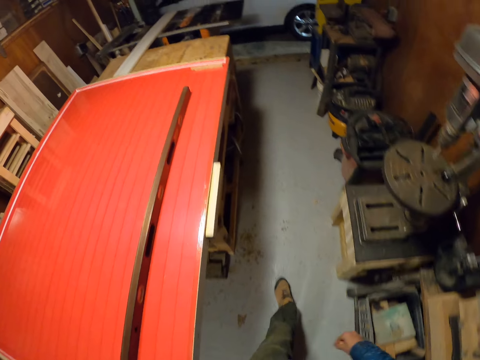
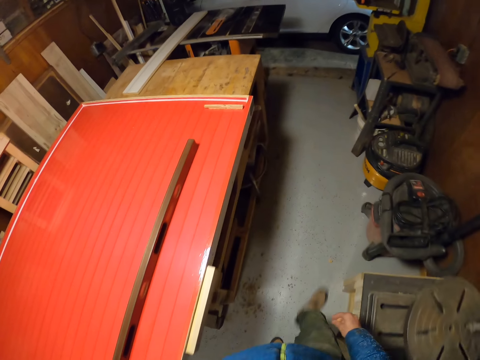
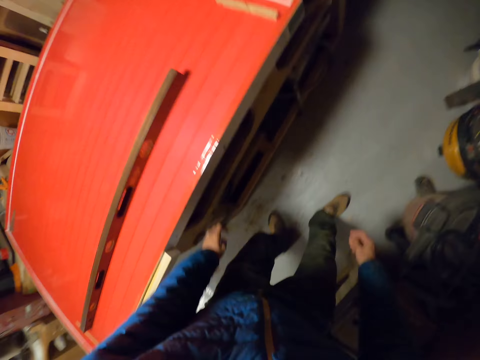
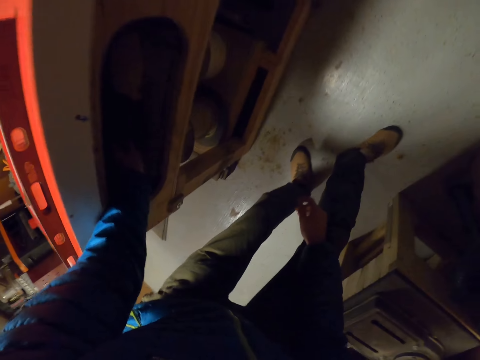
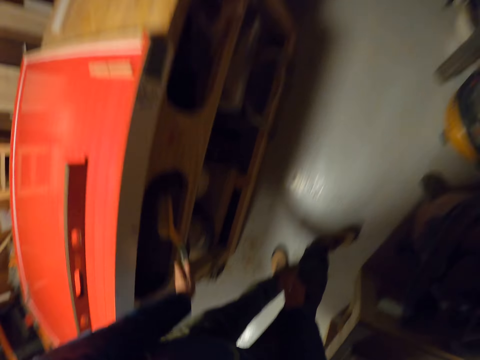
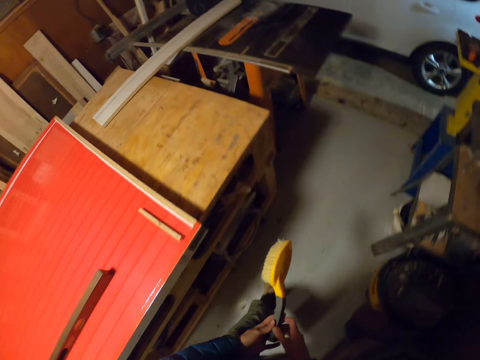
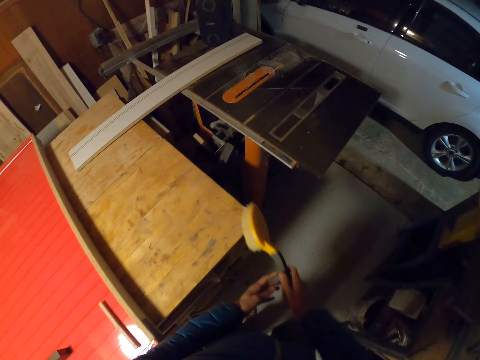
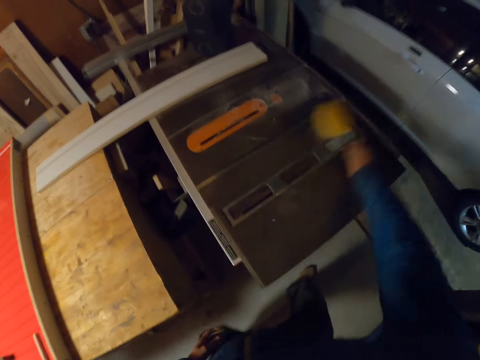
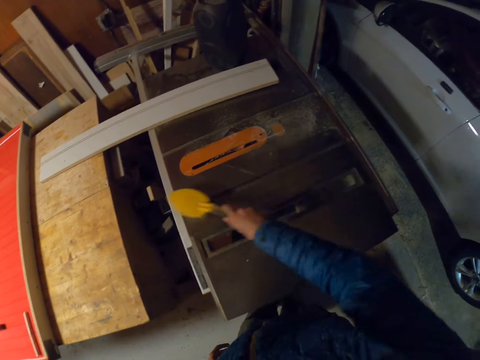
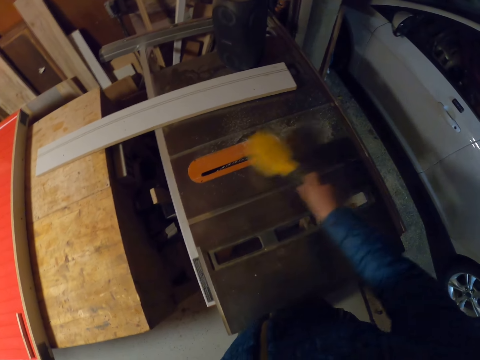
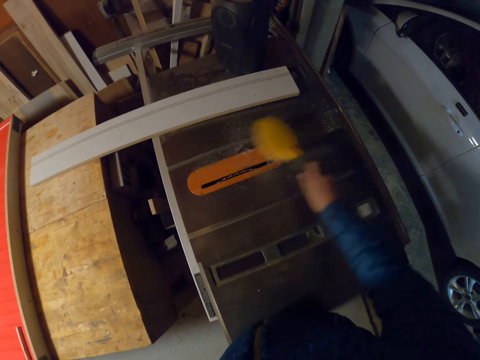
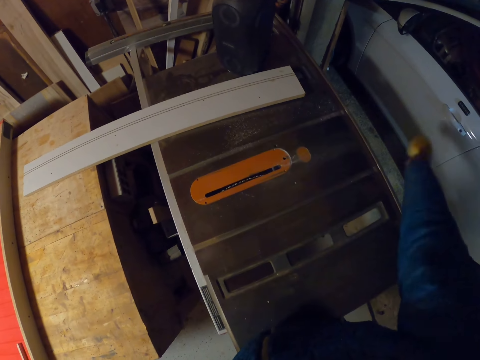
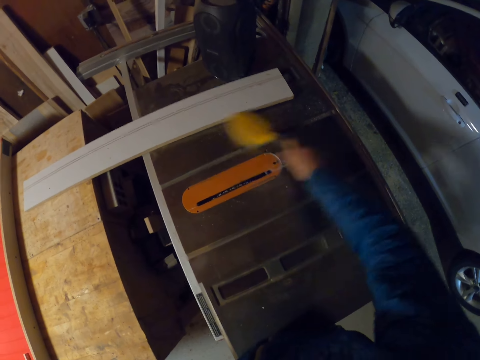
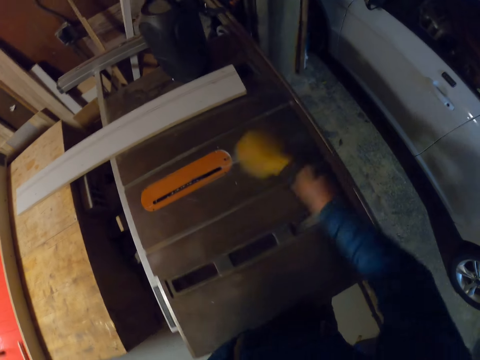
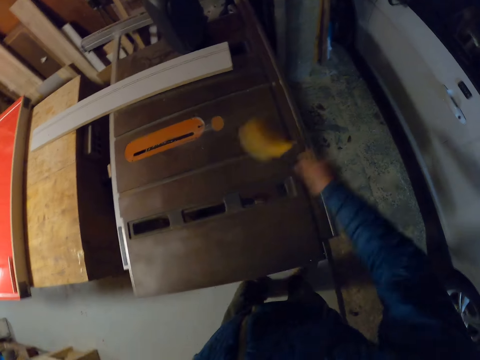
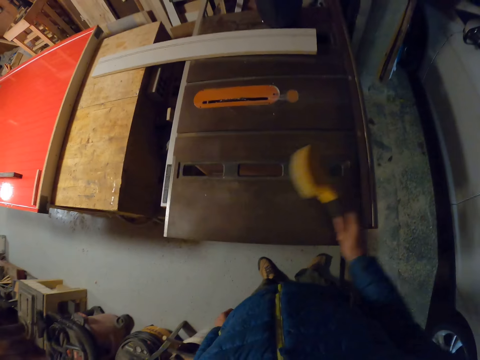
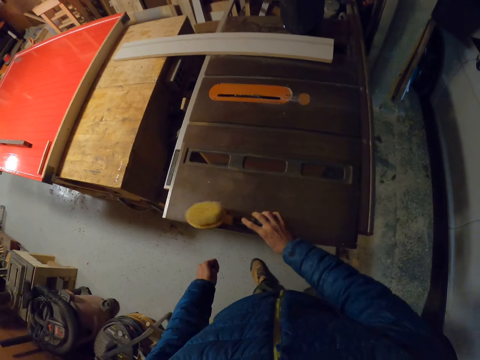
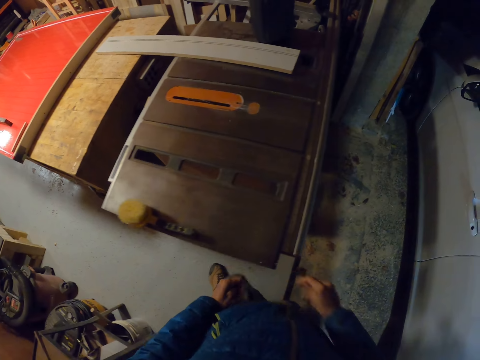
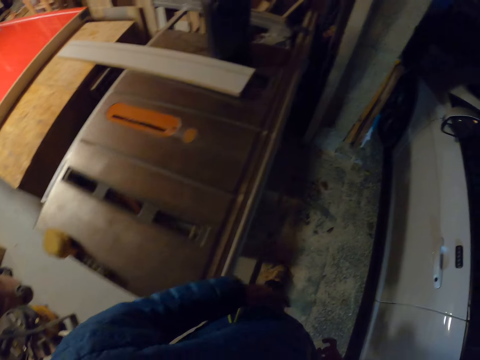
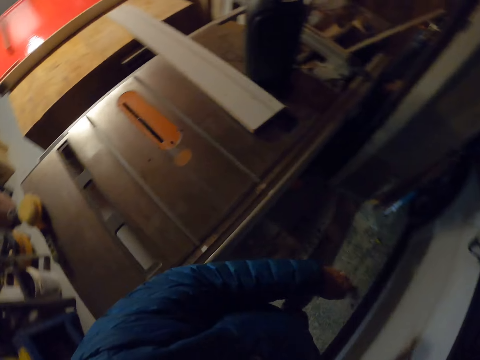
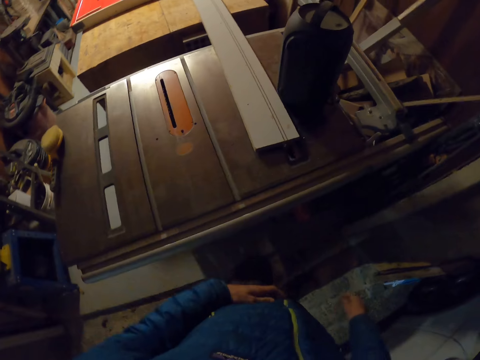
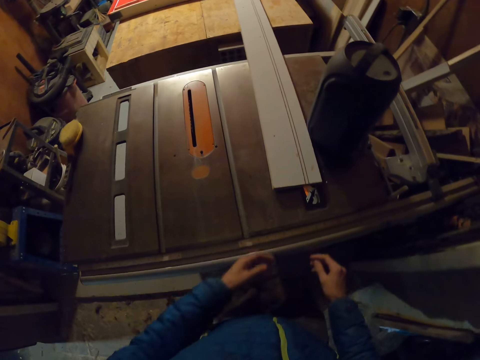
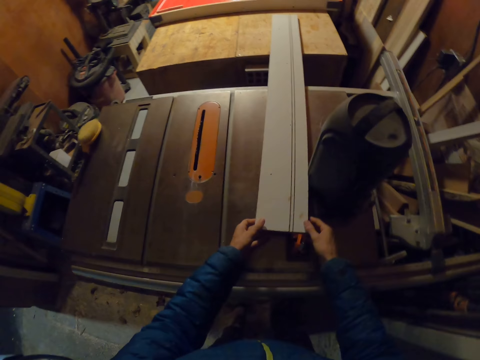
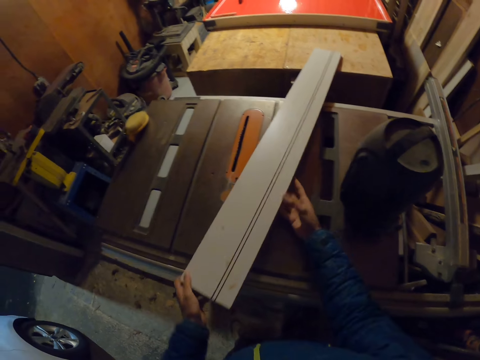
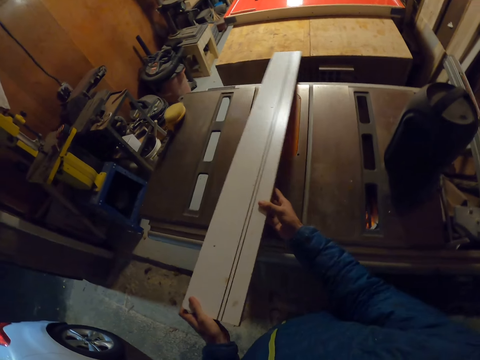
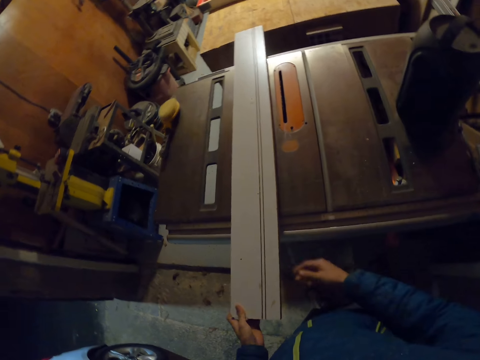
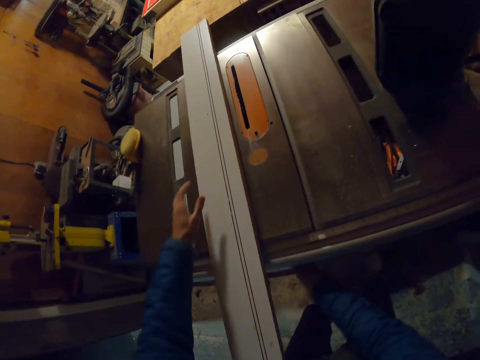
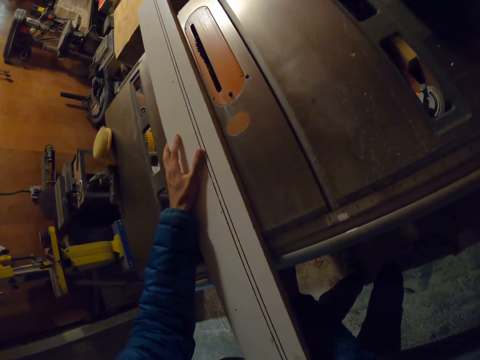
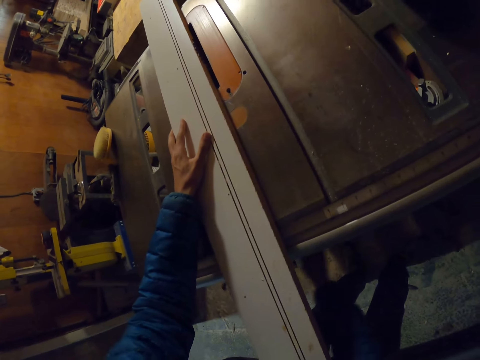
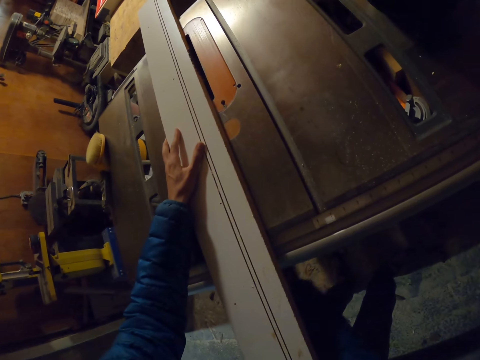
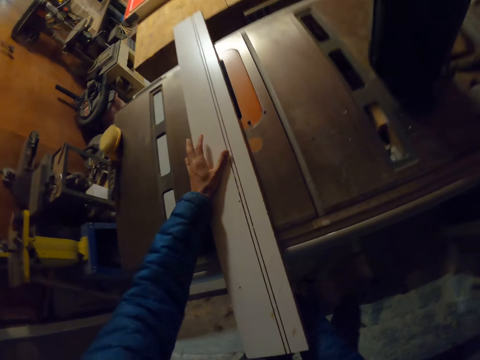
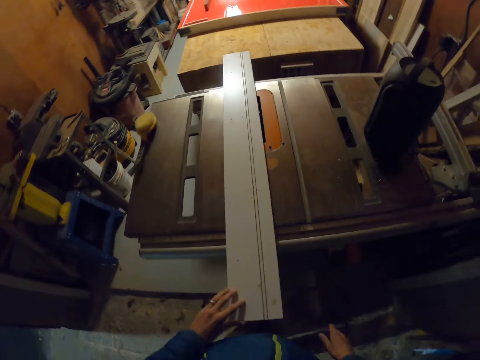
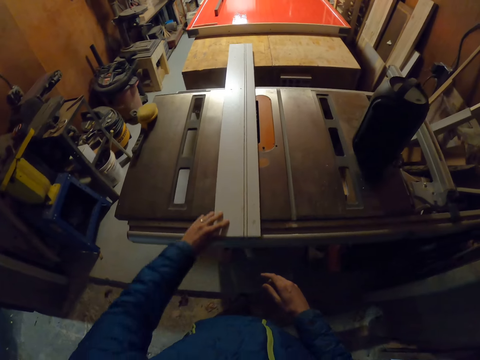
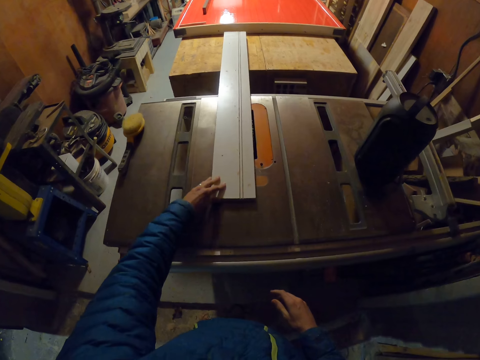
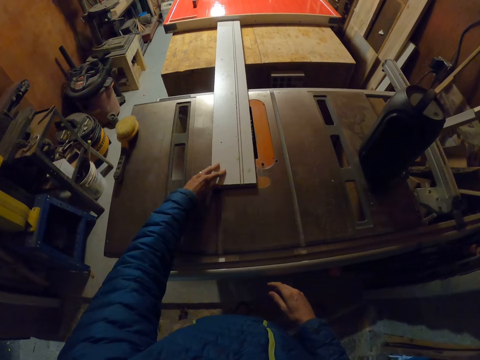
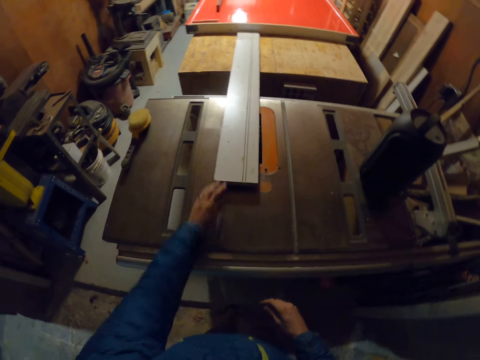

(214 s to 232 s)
The camera wearer walks in the room. He picks up a duster from a compartment of the first table with his left hand. He cleans the top of the table saw with the duster. He drops the duster on top of the table saw. He adjusts a plank on the table saw with his hands. He takes the piece of wood and puts the piece of wood on the machine. He adjusts the blade lift handle of the table saw with his right hand. He shakes something on the machine. He moves the piece of wood on the machine.

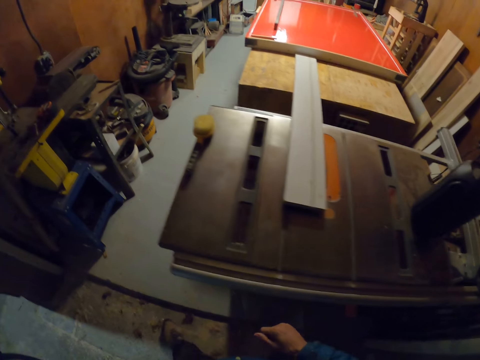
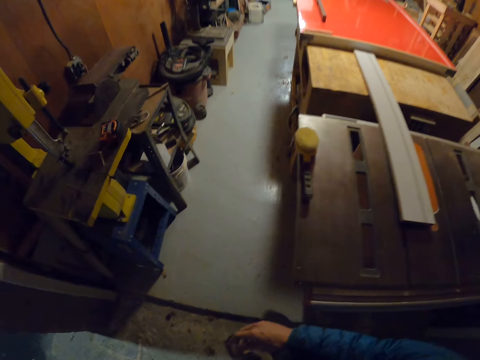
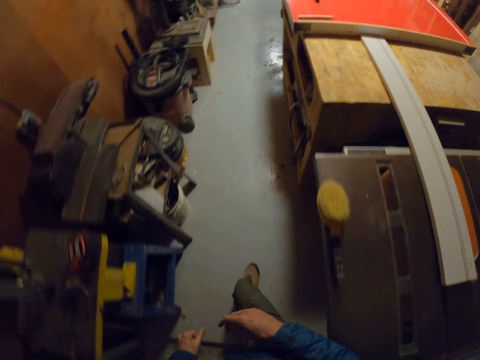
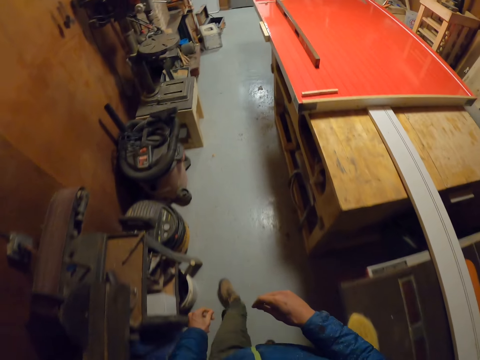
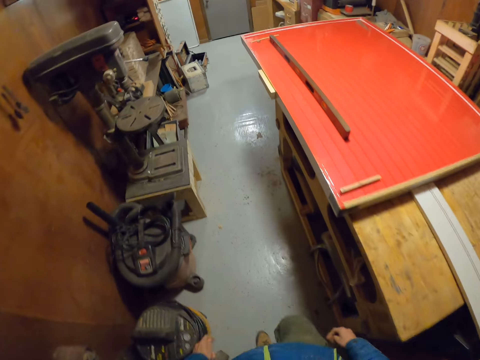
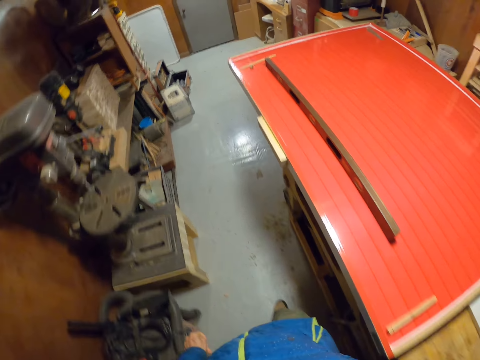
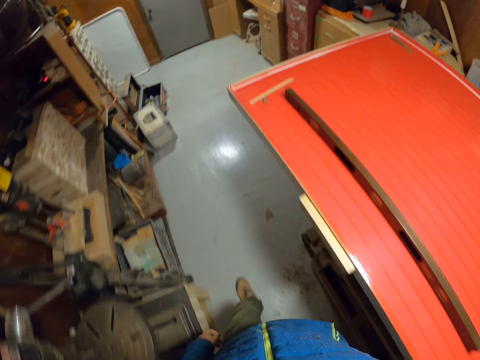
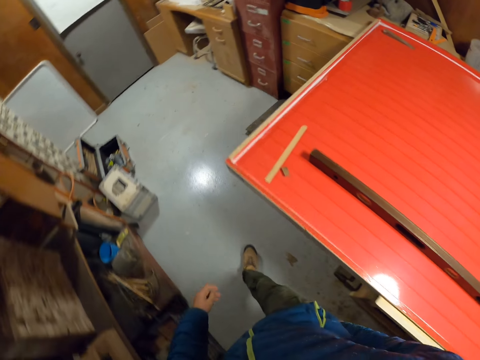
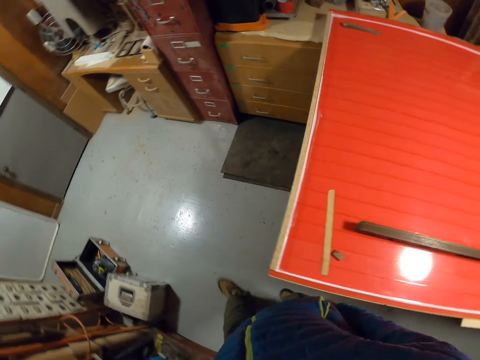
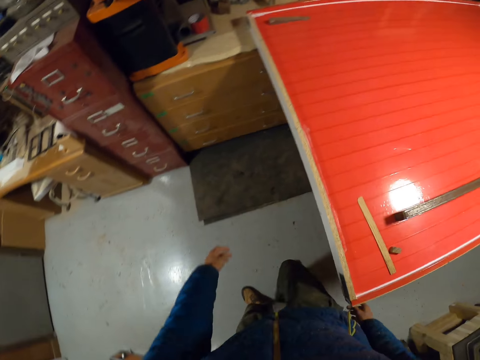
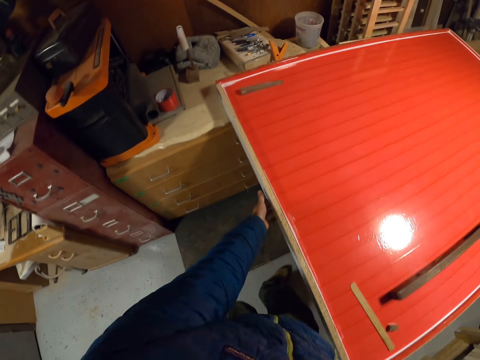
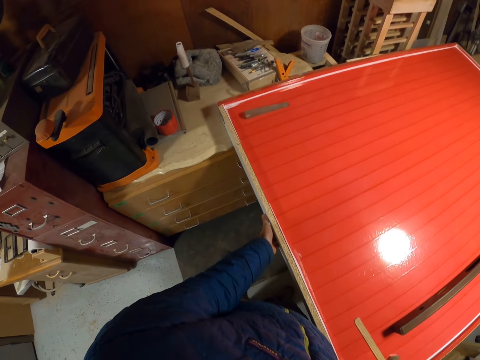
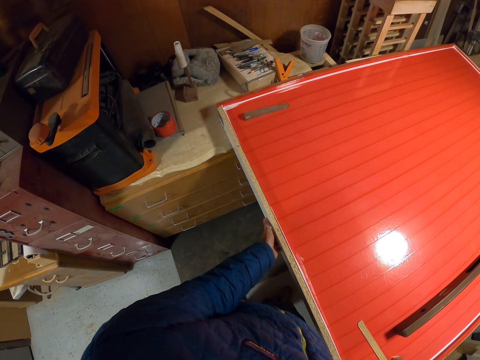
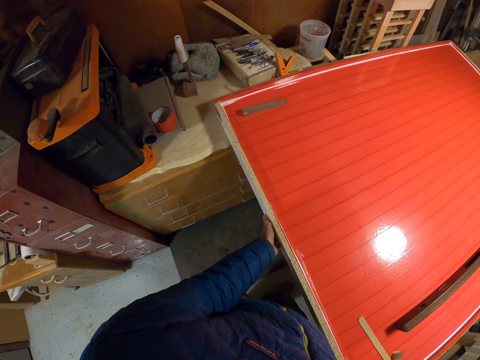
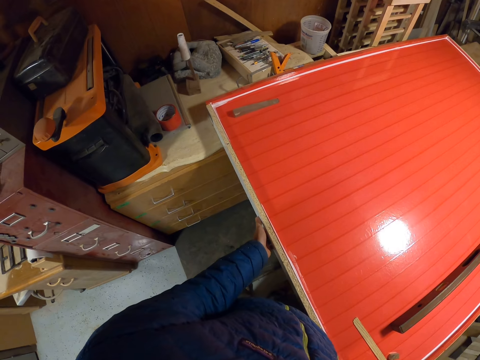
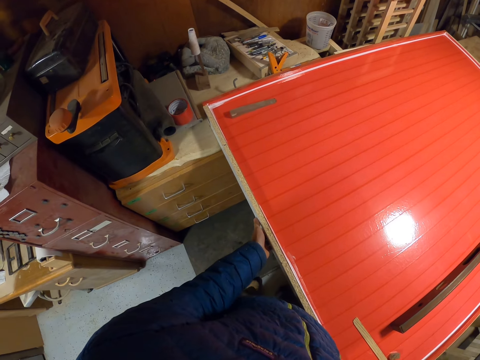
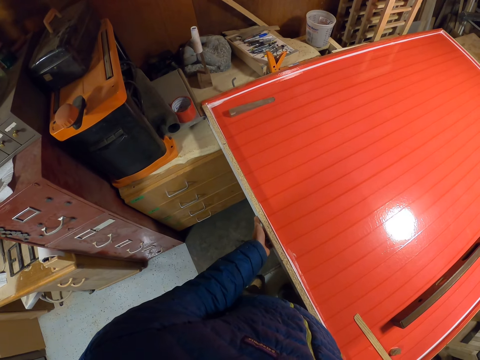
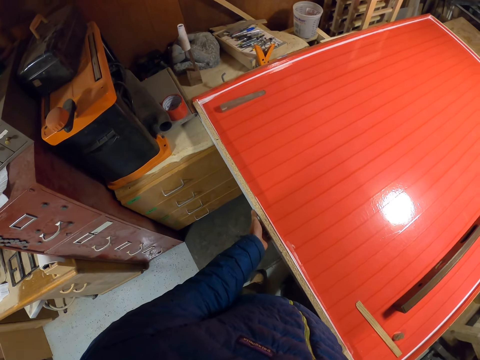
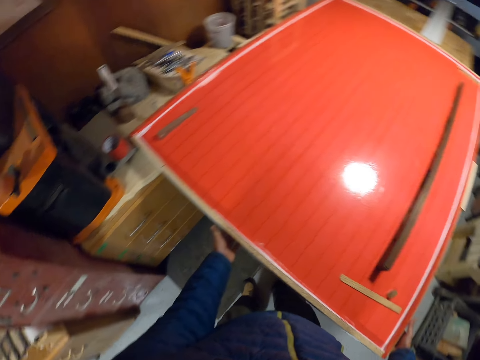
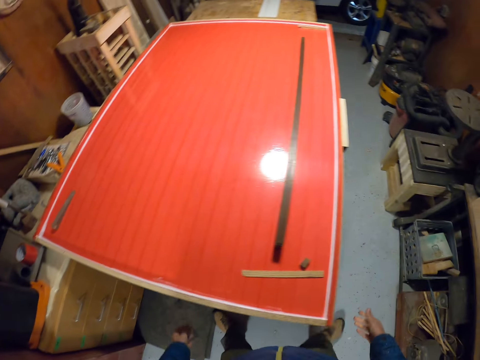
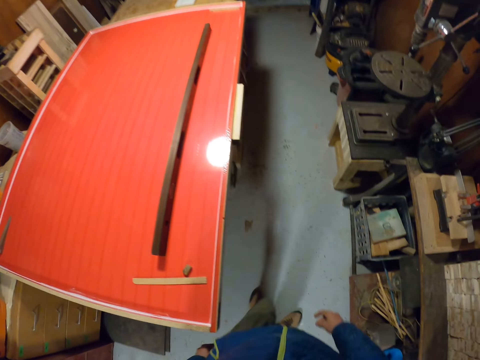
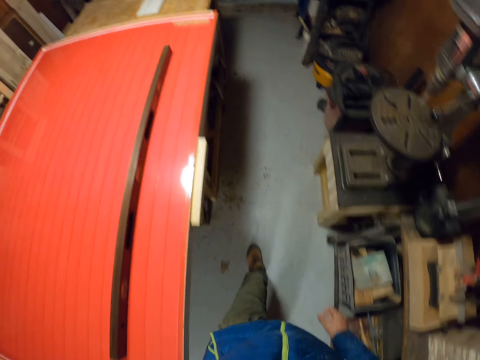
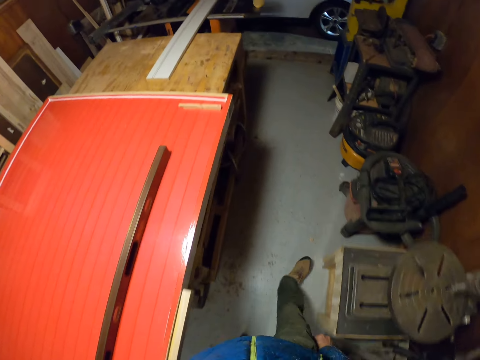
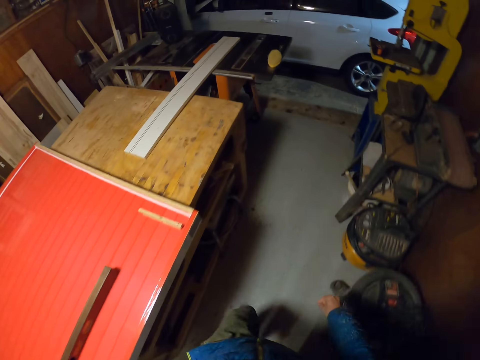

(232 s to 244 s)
The camera wearer walks towards the first table. He adjusts a slab of wood in the table with his hands. He moves the table. He walks in the room.
